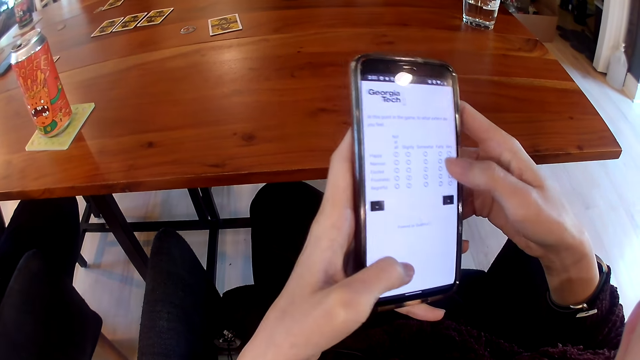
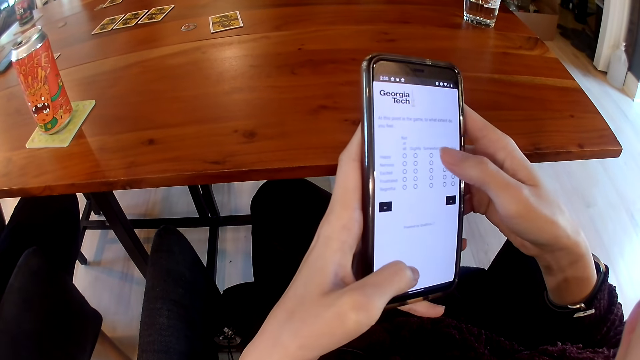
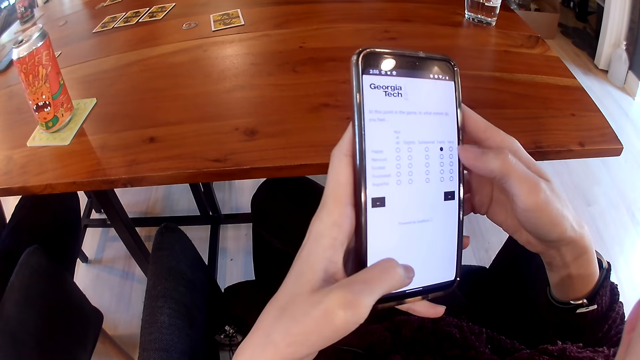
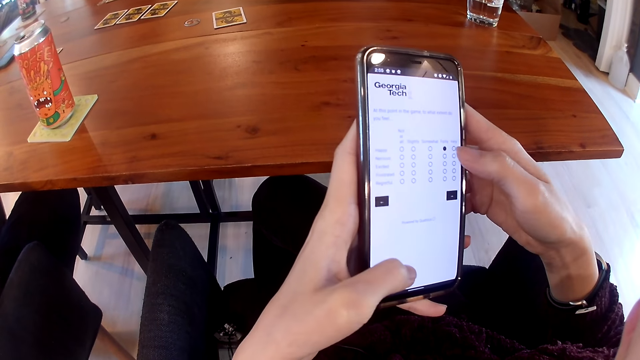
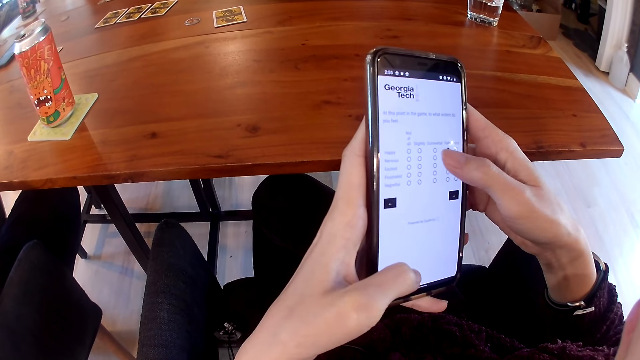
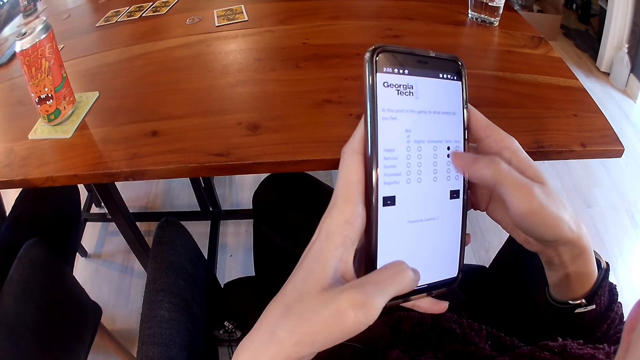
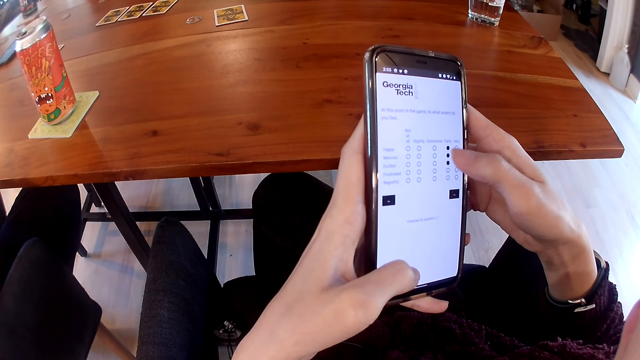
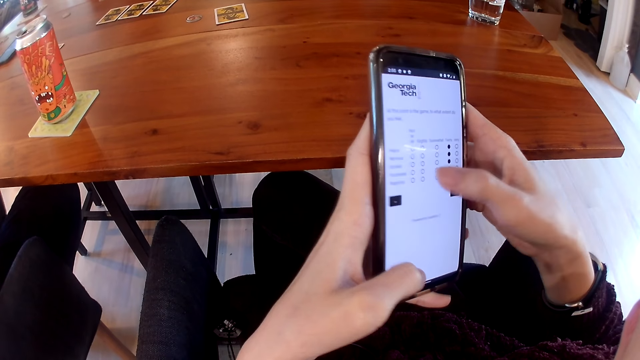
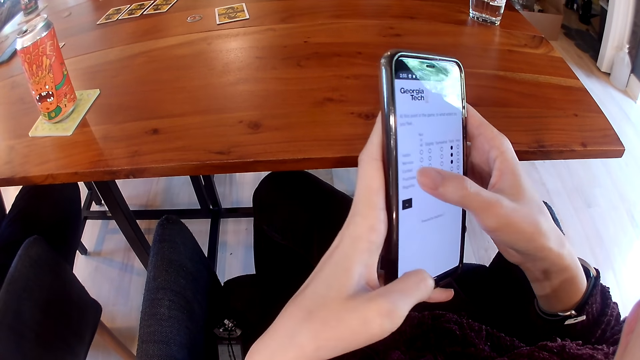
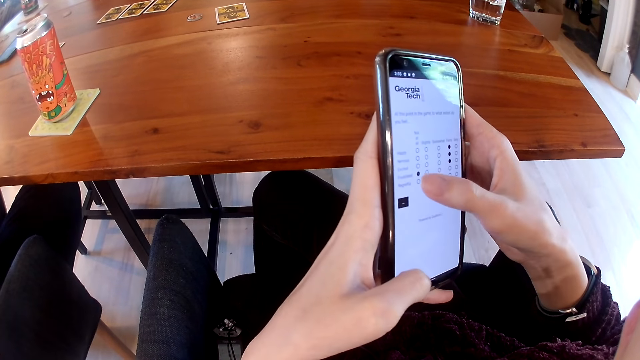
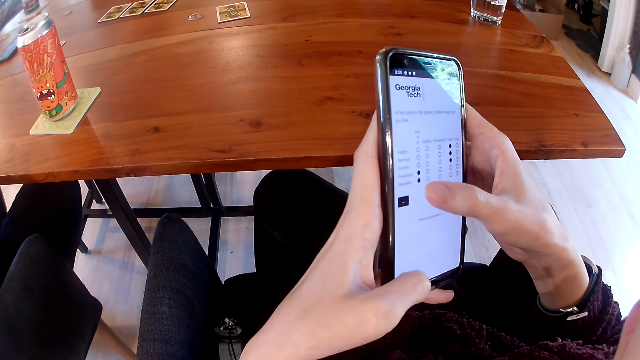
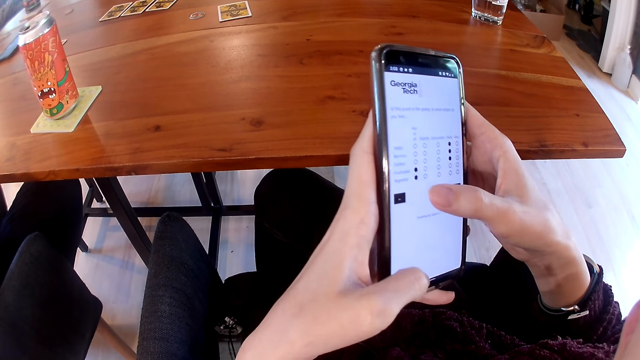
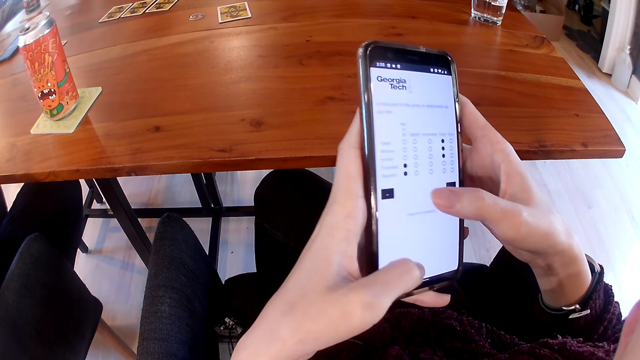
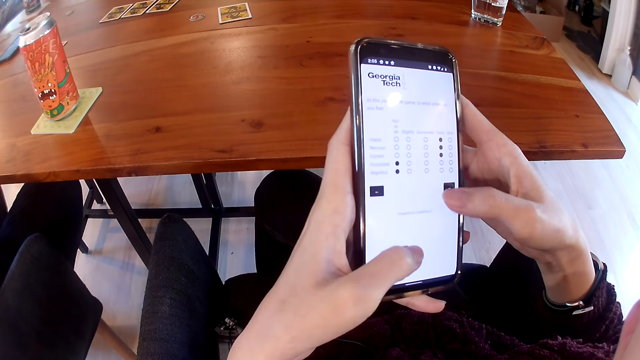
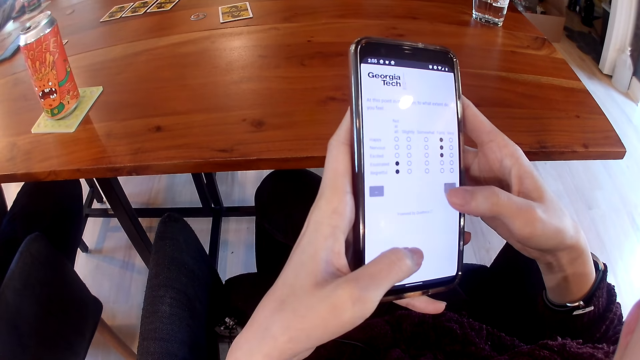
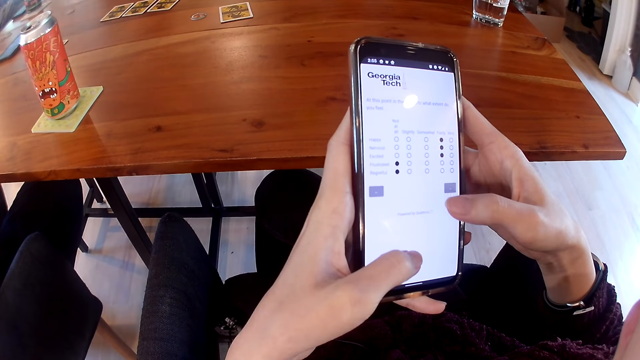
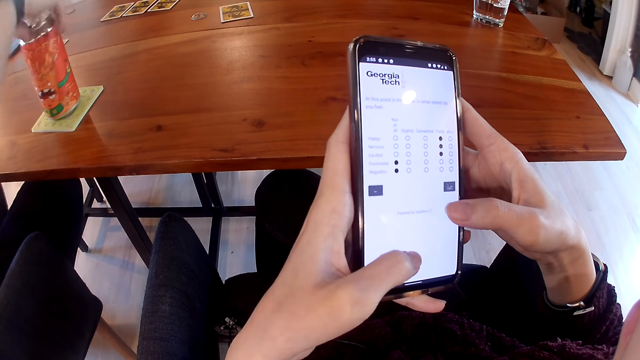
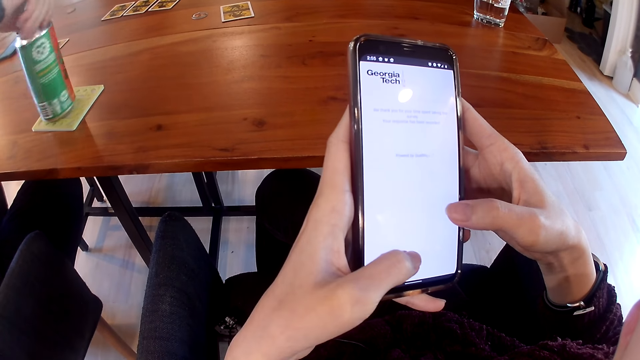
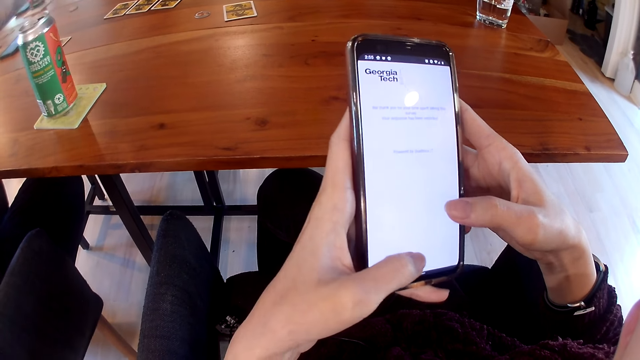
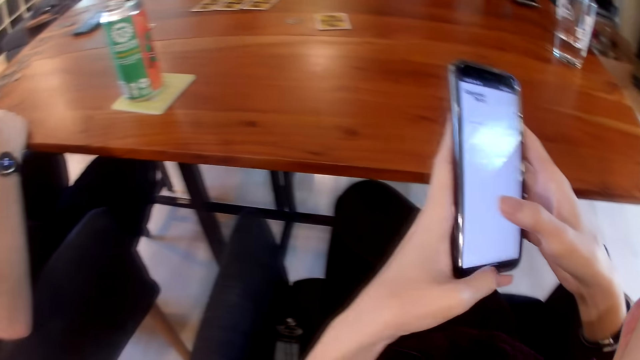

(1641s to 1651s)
The man converses with a group of people on the table. Another man places a phone on the table with his right hand. The first man adjusts the can on the table with his right hand.

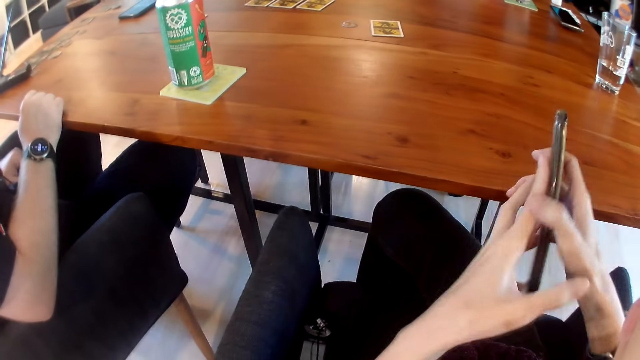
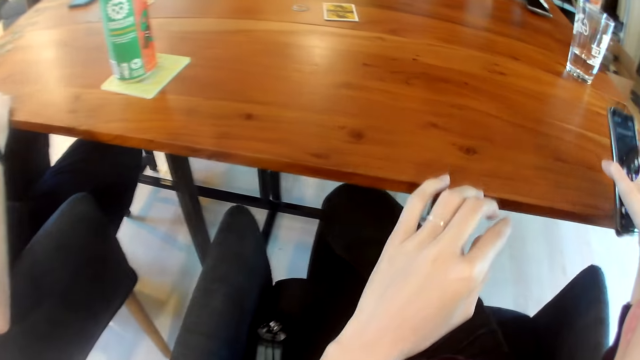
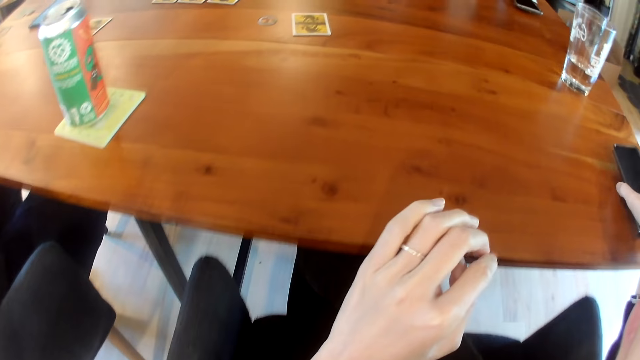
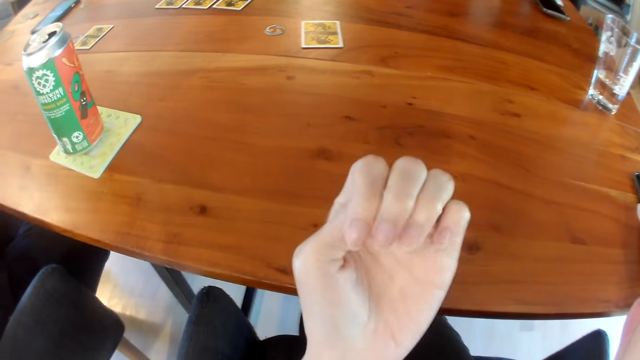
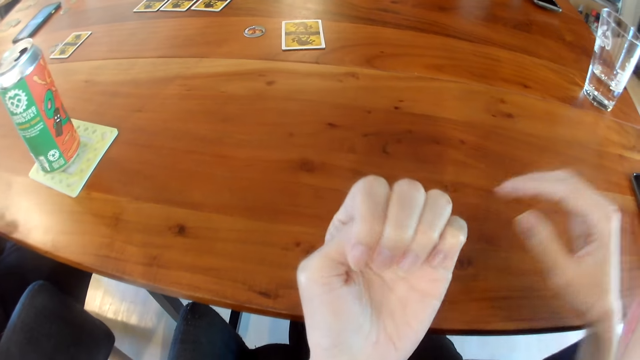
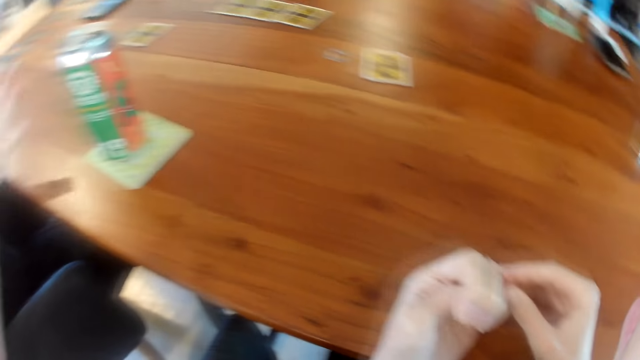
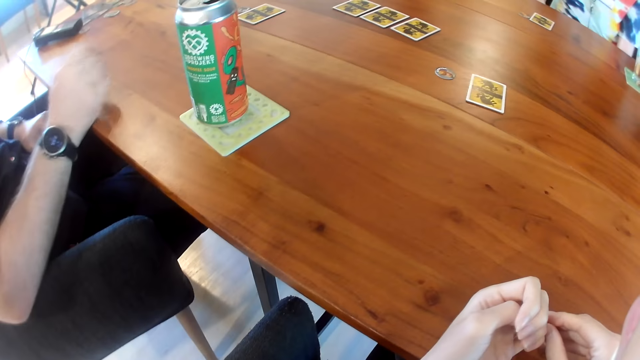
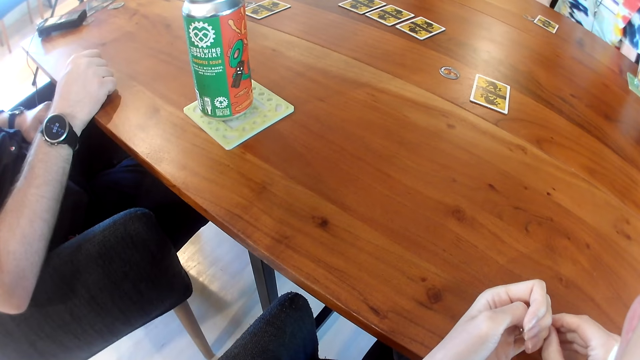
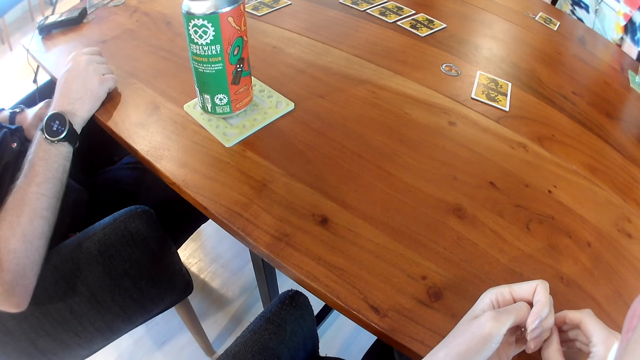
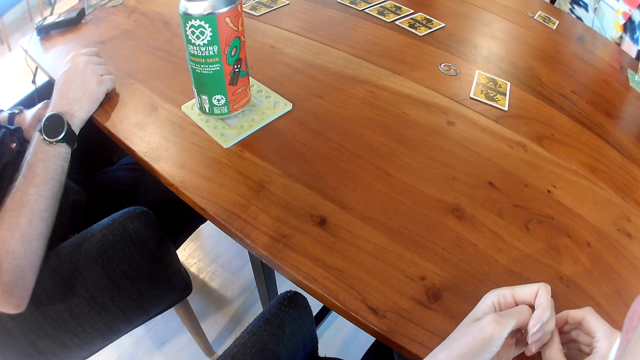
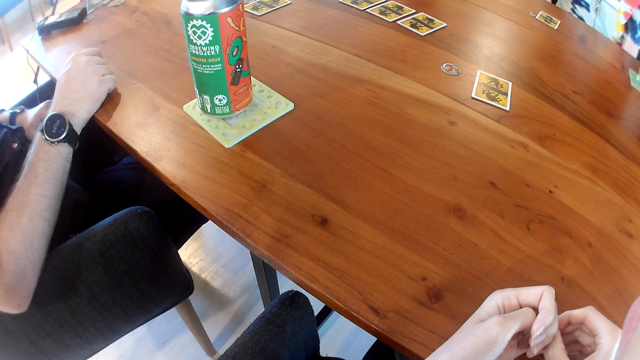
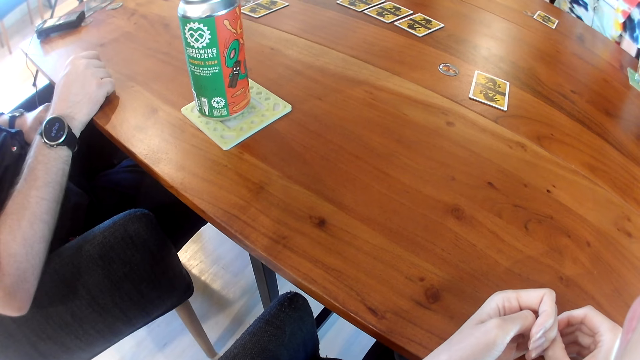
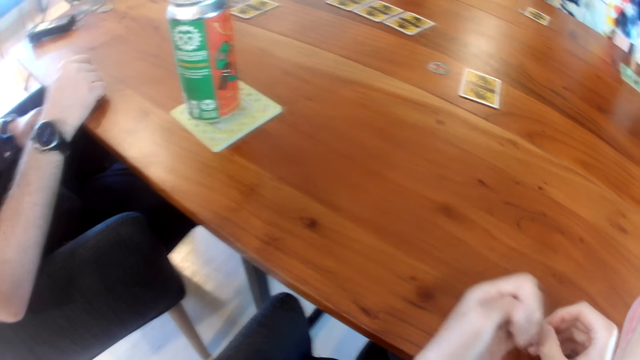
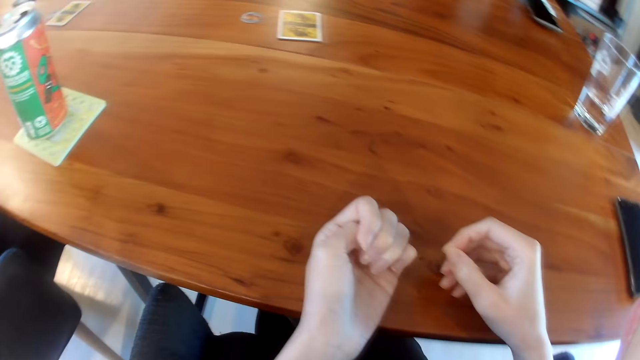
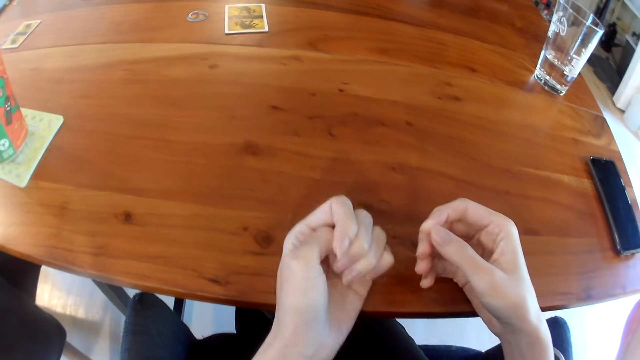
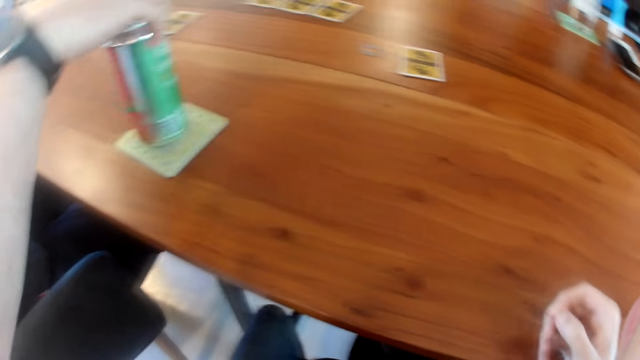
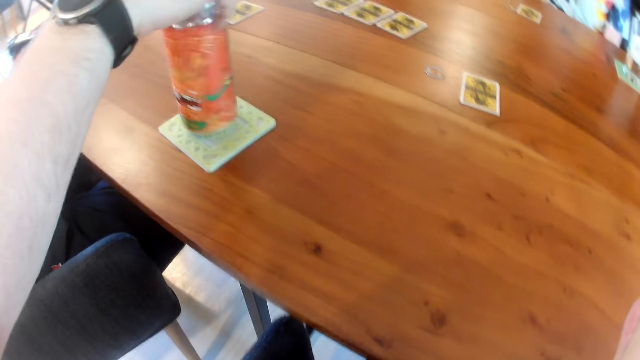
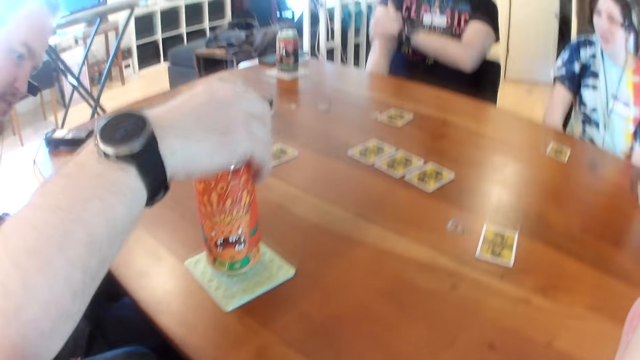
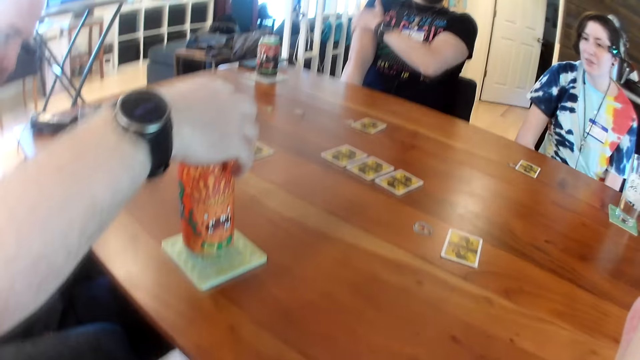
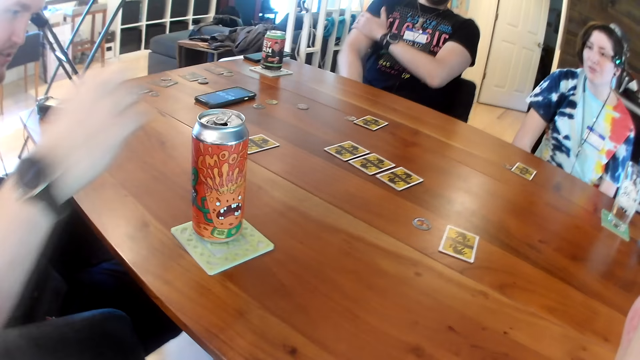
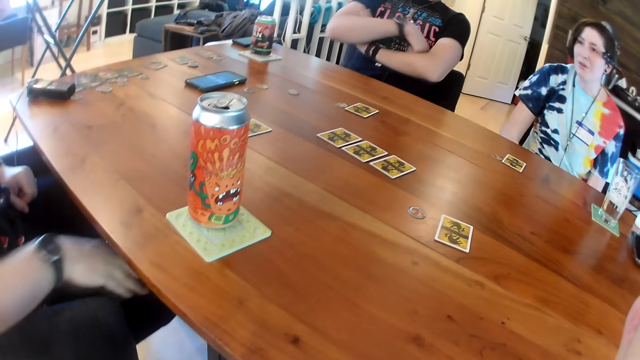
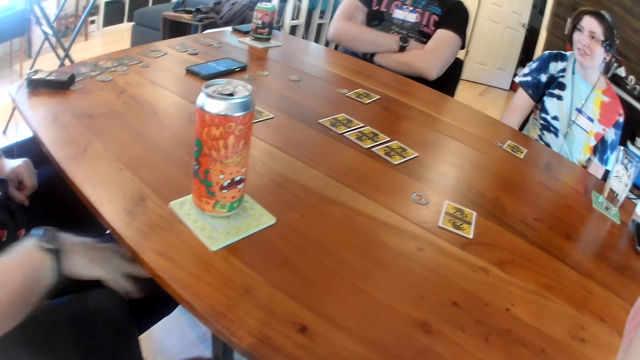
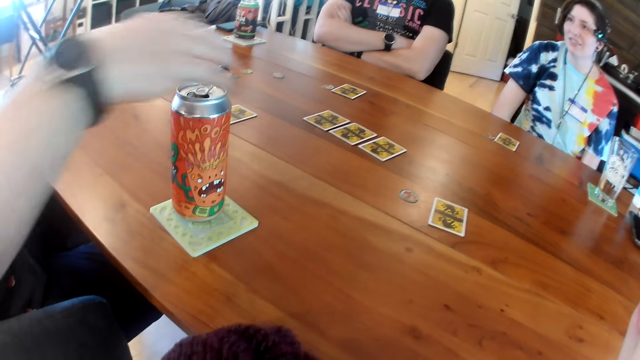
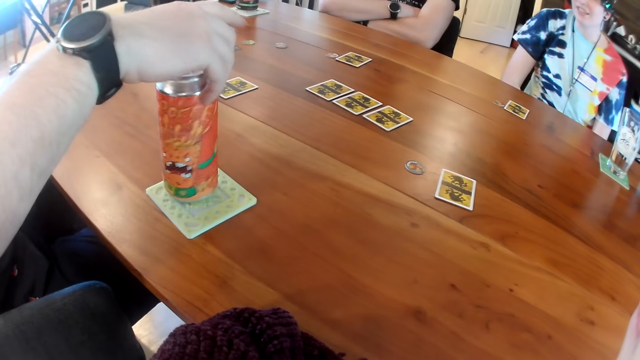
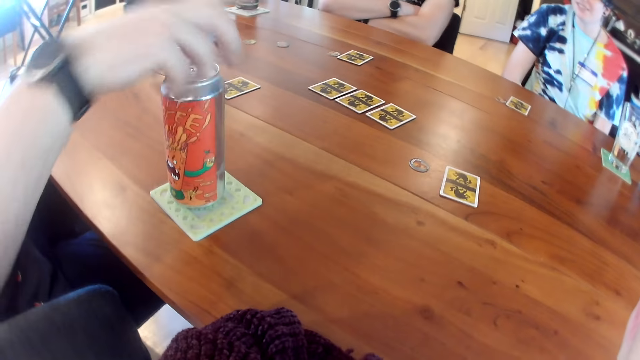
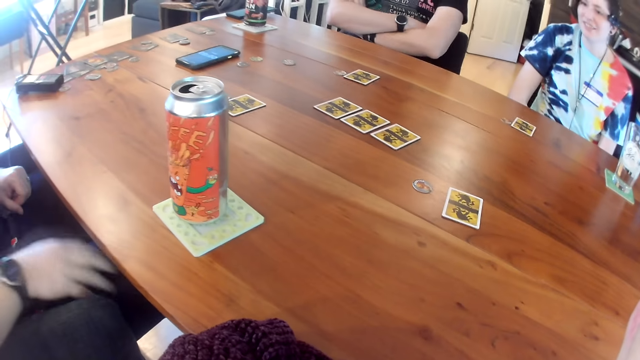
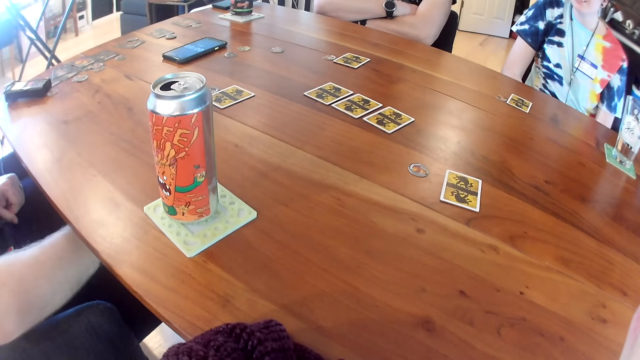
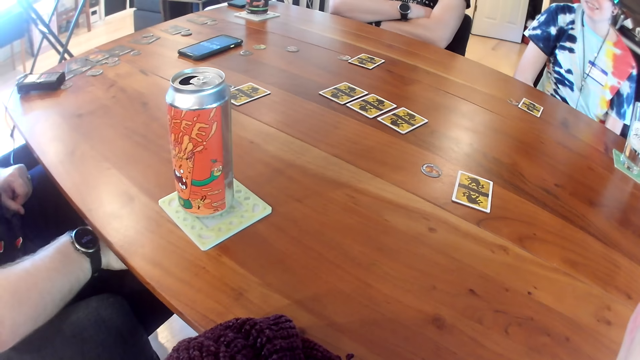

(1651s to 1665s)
The camera wearer places the phone on the table with her right hand. She looks at her fingernails. She looks on the table. The man adjusts the can on the table with his right hand. The man holds the soda can. He adjusts the can on the table with his right hand again.
